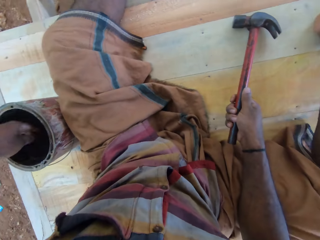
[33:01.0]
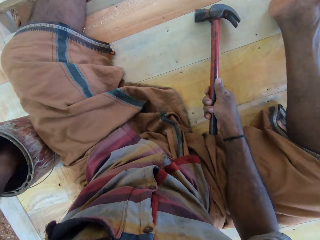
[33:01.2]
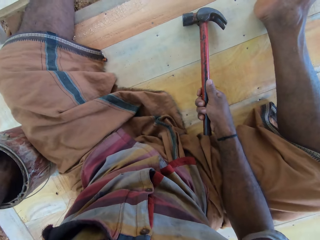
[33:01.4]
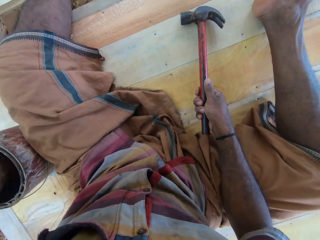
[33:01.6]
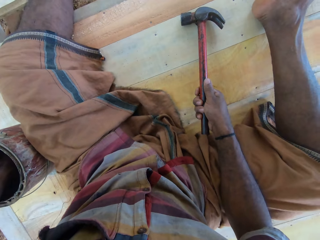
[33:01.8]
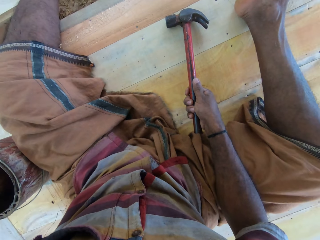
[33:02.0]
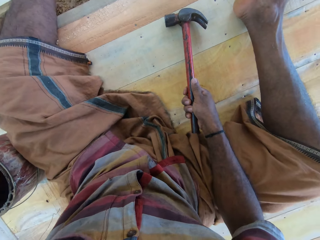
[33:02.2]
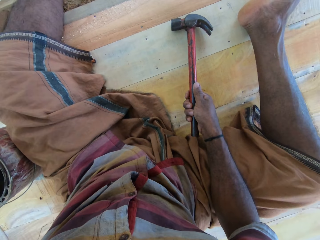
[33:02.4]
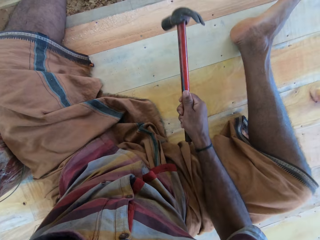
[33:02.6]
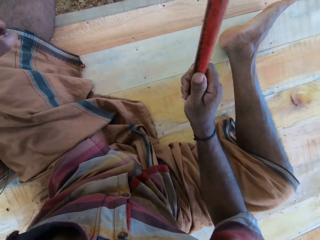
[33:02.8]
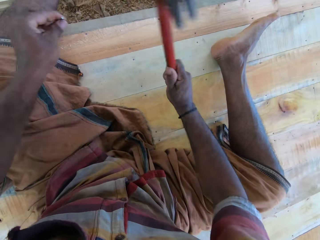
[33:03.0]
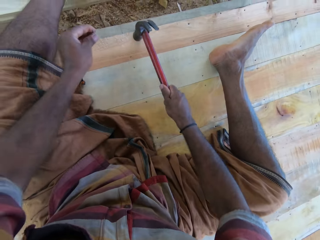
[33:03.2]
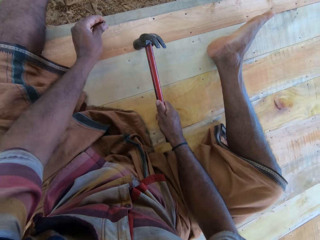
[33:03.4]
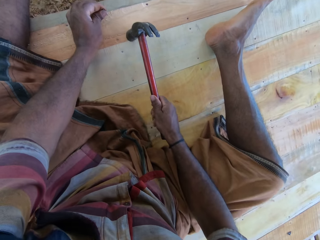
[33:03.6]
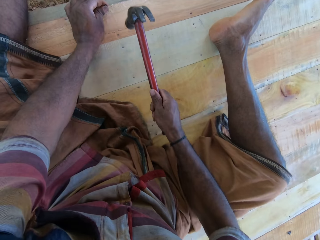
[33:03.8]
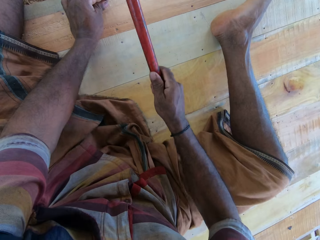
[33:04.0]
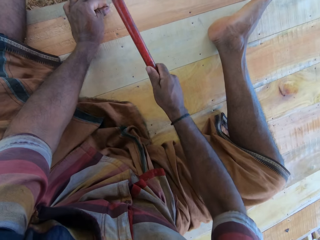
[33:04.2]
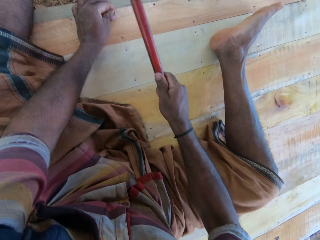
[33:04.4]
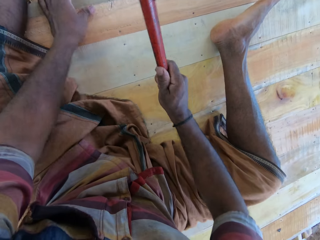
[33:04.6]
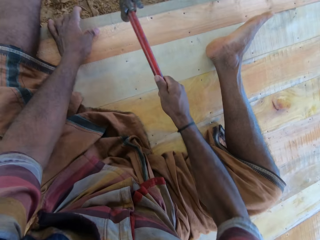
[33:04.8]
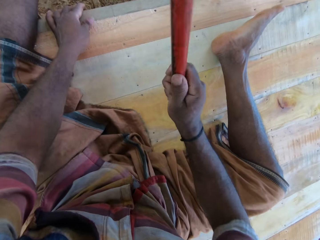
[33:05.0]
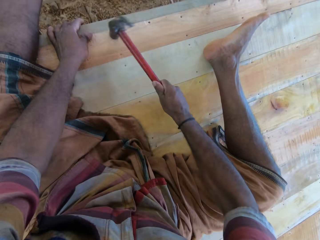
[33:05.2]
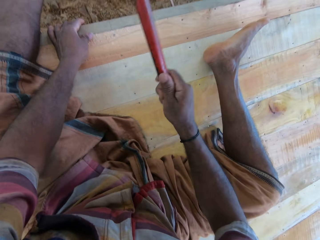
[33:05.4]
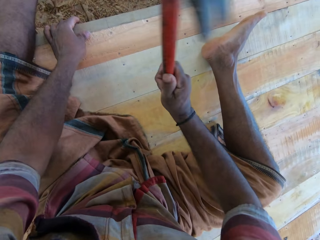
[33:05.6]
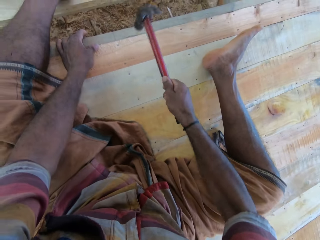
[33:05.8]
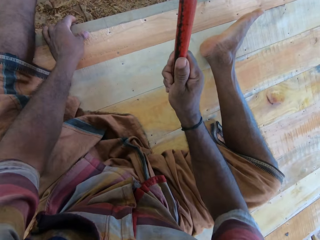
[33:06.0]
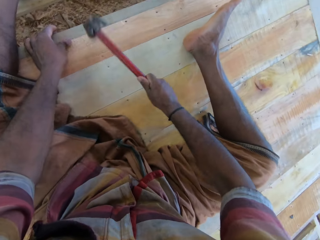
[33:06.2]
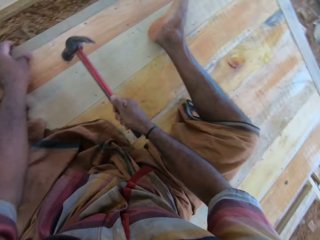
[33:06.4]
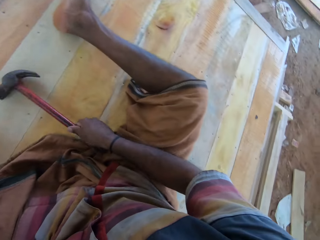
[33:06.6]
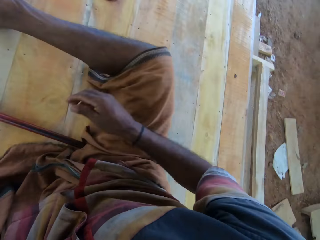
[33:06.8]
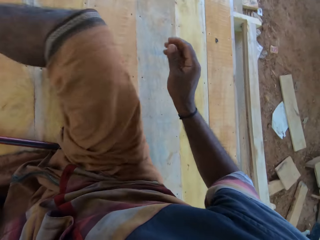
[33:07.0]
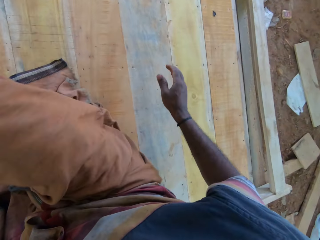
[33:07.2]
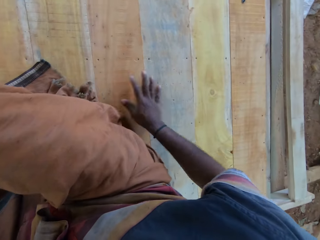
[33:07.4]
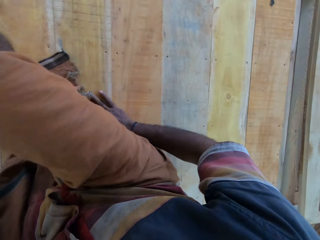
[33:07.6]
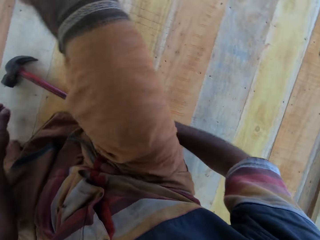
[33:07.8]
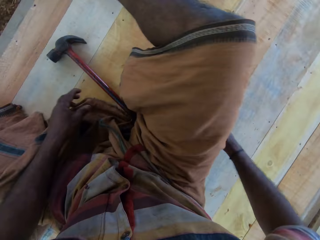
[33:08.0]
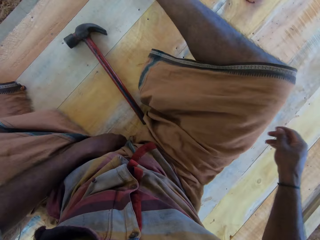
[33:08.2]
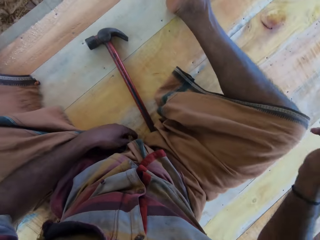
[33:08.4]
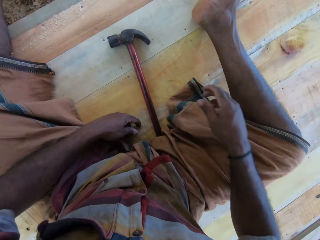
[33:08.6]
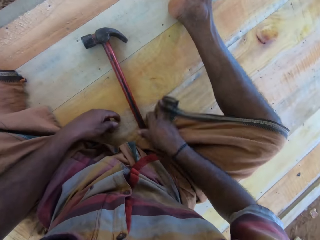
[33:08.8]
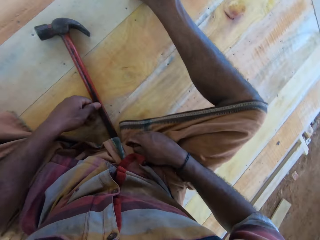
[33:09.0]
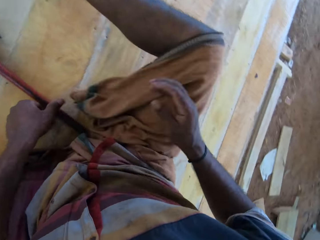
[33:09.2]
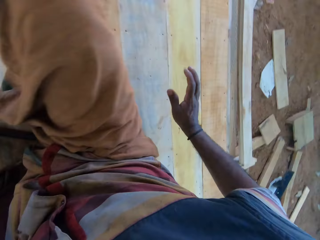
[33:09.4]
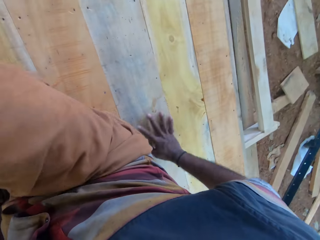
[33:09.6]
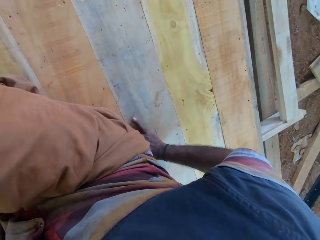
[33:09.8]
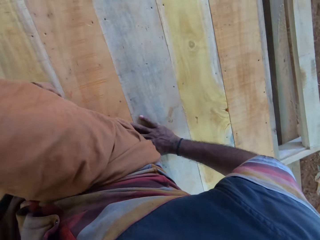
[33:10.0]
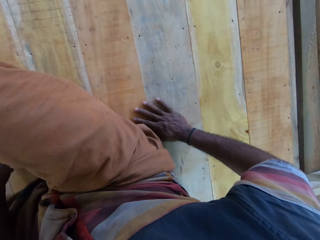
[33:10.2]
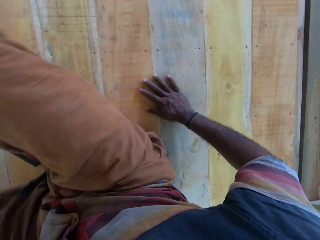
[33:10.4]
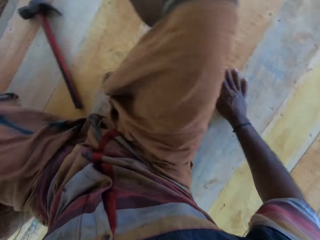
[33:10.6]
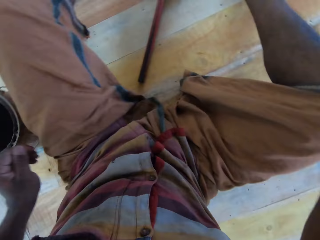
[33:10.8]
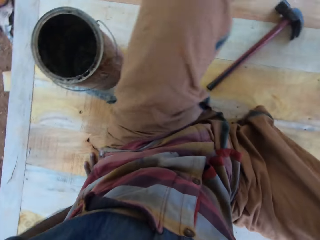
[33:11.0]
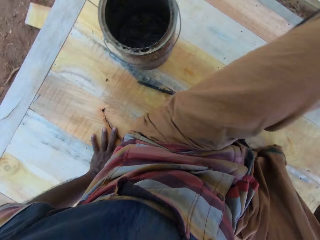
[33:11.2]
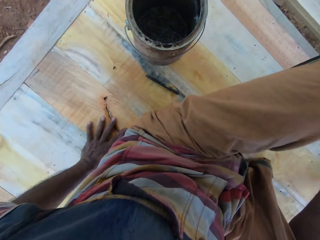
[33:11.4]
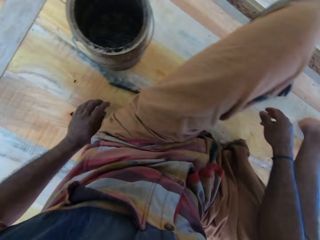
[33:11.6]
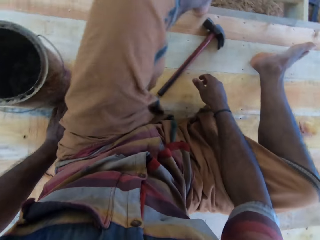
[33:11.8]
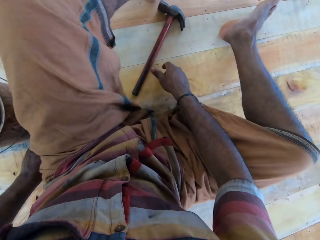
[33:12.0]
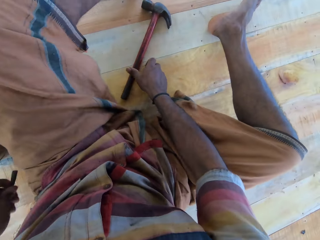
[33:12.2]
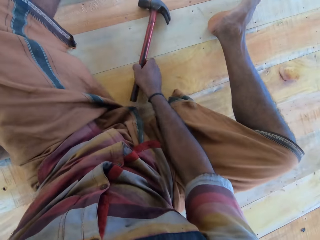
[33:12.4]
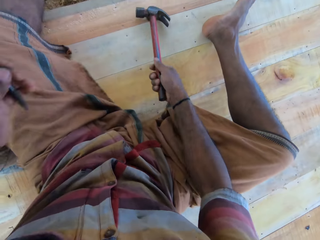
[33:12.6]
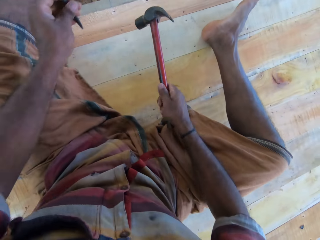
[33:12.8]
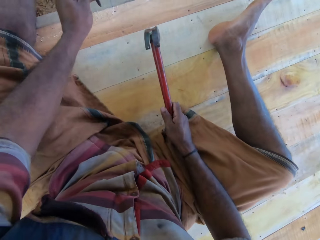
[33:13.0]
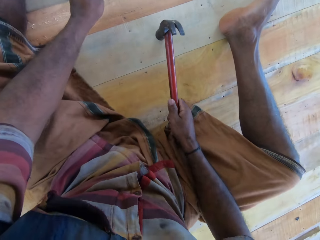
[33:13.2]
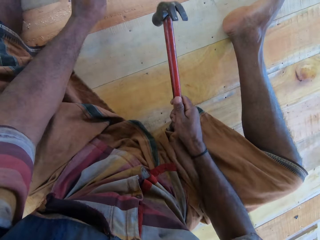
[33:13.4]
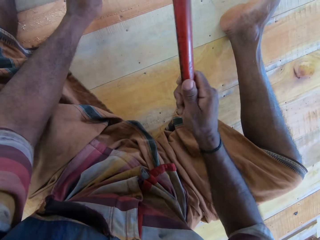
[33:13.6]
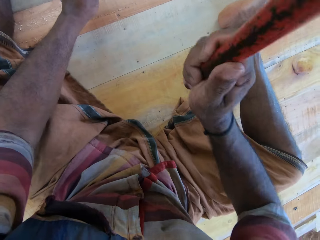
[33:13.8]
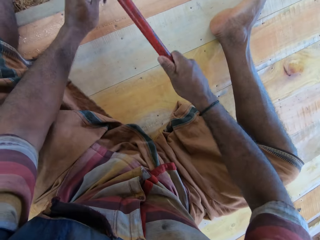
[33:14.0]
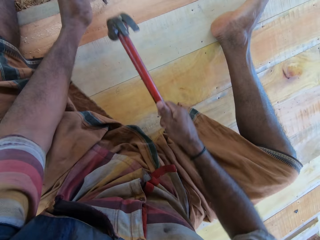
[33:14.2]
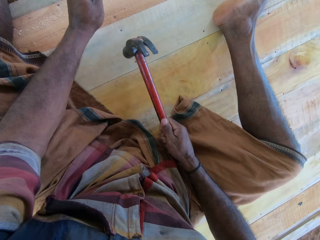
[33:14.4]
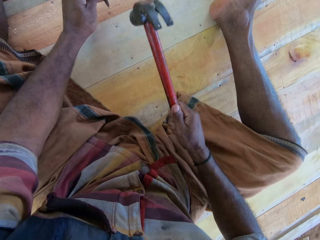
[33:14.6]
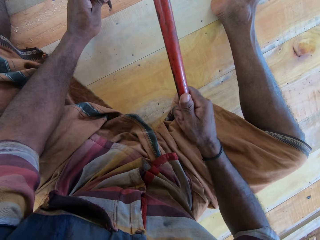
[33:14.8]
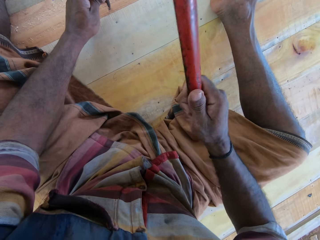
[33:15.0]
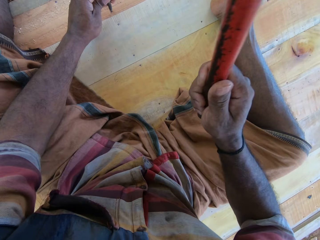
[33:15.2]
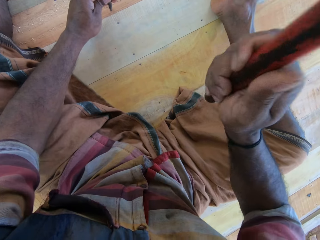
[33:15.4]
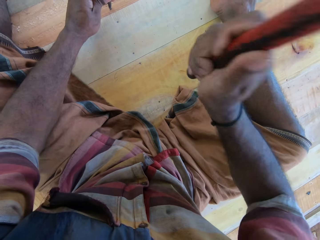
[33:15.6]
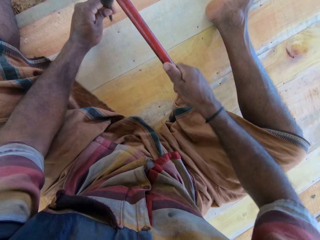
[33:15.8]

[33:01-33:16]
The camera wearer picks up the nail from a tin. They fix the nail on the wood with a hammer. They put the nail on the wood. They fix the nail on the wood with the hammer. They put the hammer down. They look around. They put the hand down. They hold the cloth with the left hand. They put the hand down. They look at the wood. They pick up the chisel with the left hand. They pick up the hammer with the right hand. They put the chisel on the nail. They hit the chisel with the hammer.

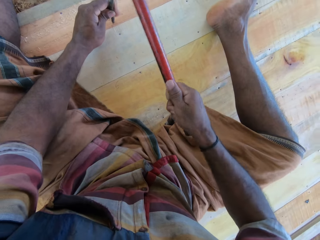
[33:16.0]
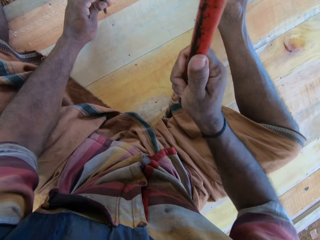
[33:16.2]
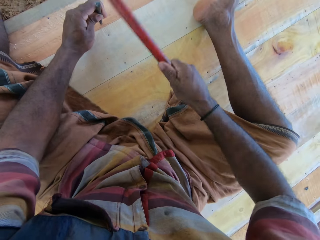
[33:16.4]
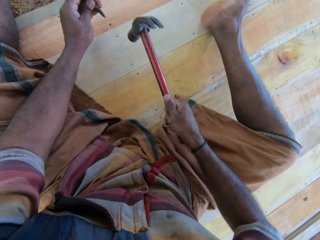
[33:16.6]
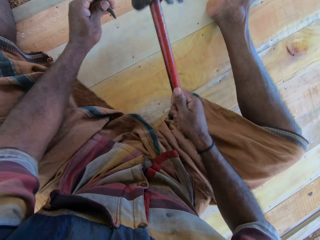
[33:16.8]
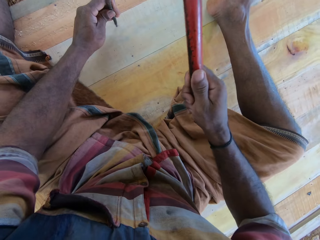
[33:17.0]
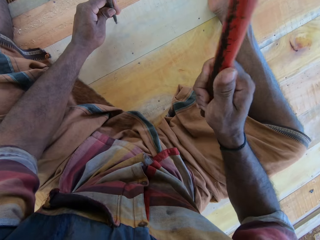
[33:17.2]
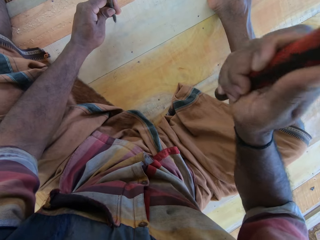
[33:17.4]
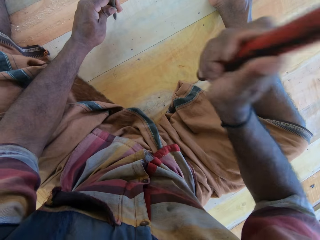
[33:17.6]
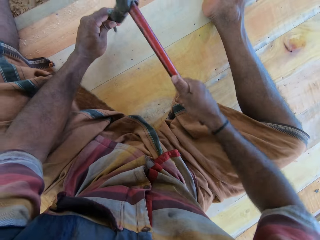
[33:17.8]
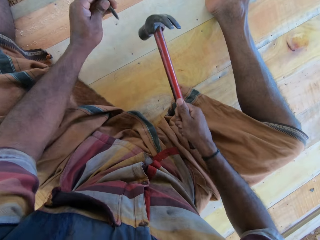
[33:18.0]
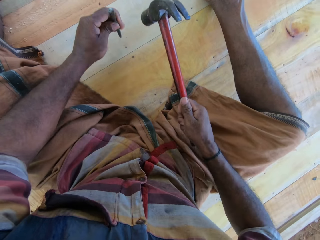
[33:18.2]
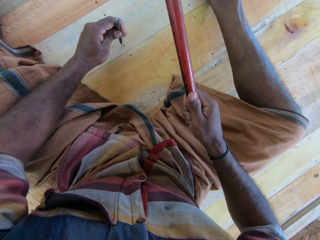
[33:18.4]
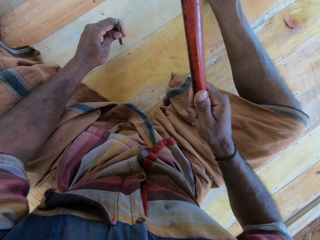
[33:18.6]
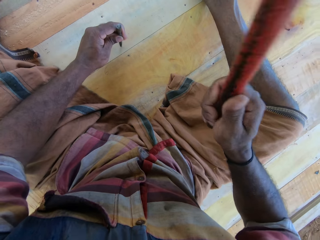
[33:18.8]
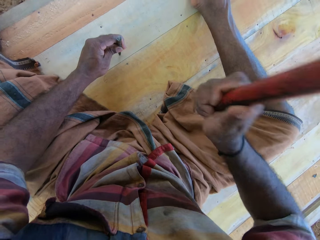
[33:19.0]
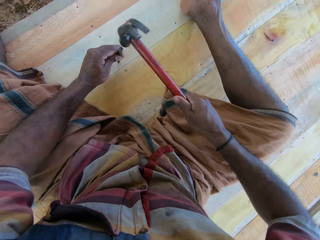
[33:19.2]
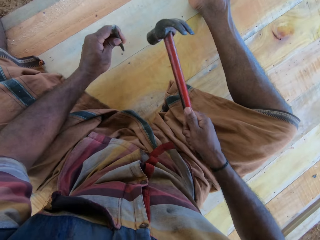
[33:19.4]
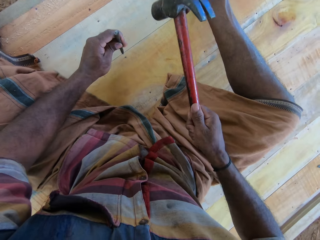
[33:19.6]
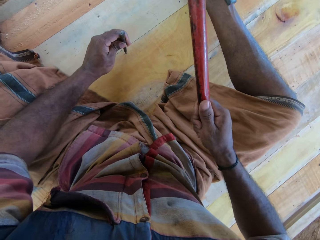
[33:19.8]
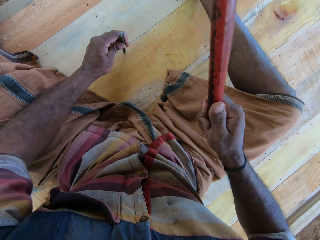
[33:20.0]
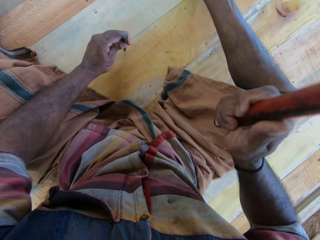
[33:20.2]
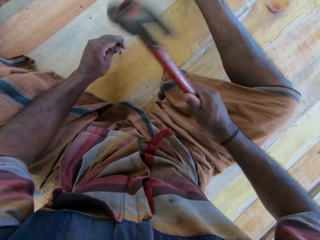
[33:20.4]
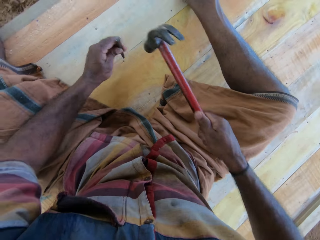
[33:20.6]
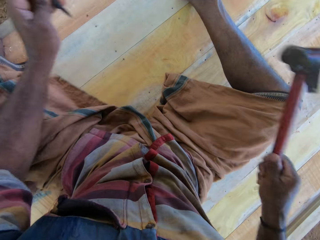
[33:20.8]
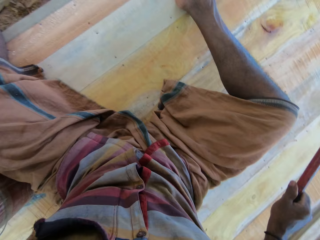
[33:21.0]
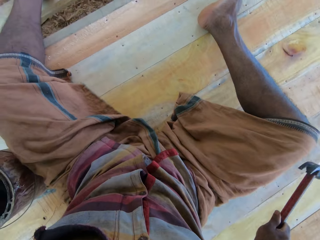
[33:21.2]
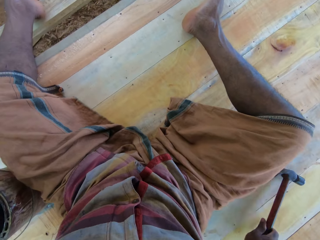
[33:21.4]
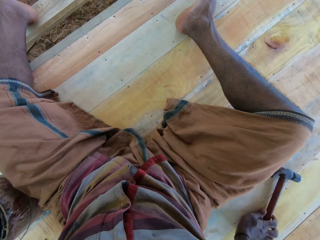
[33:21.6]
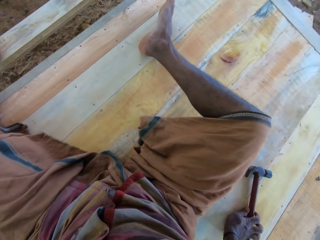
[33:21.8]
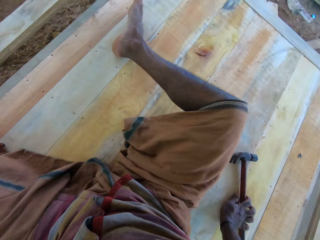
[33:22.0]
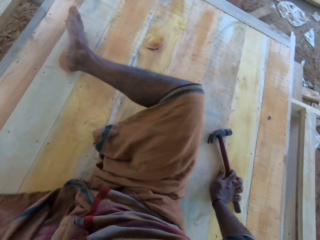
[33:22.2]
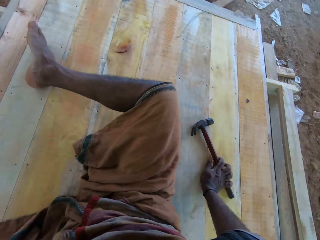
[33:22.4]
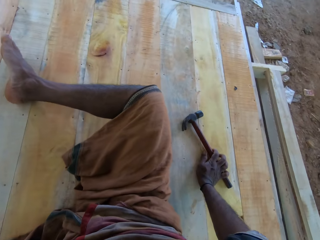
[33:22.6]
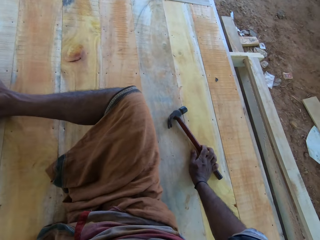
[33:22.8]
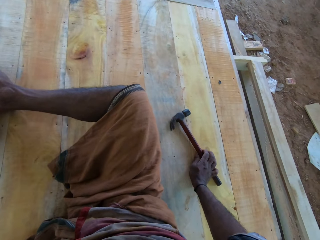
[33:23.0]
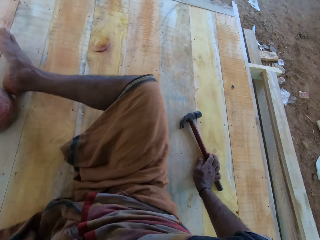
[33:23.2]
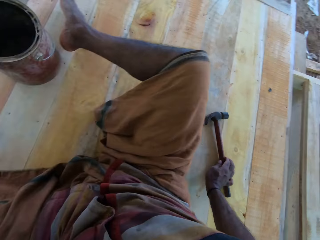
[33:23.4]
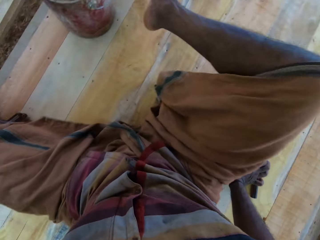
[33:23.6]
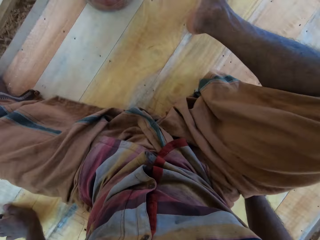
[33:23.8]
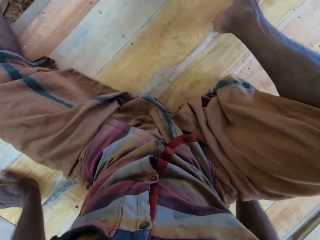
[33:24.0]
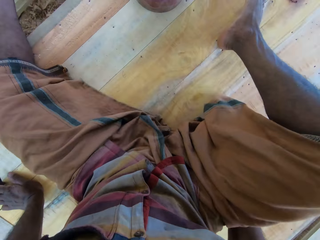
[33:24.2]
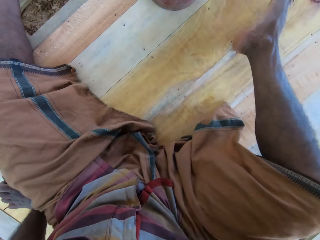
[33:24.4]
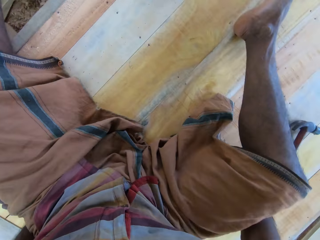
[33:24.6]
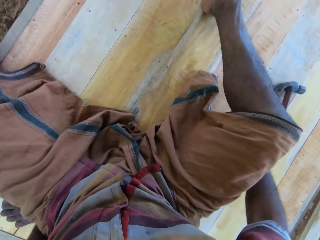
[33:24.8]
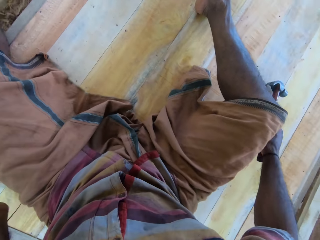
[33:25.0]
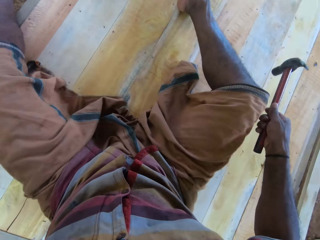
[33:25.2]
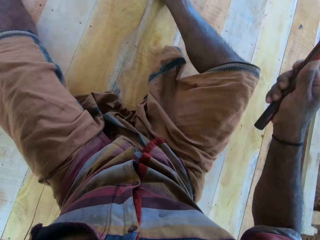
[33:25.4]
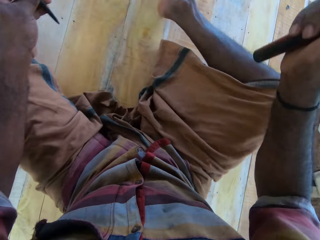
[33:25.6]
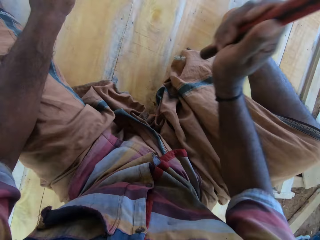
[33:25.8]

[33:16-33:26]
The camera wearer holds the hammer. They hit the chisel with the hammer. They put the hammer down. They look around. They look at the hammer. They move on the wood floor. They hold the hammer.
